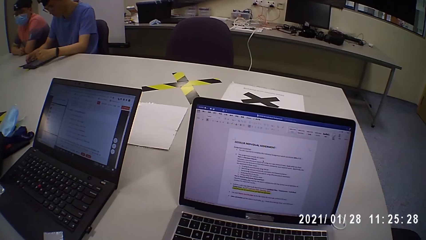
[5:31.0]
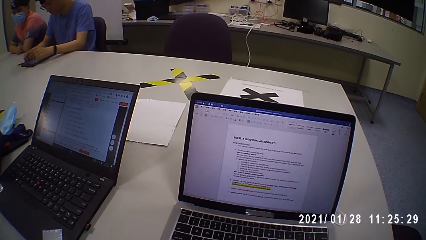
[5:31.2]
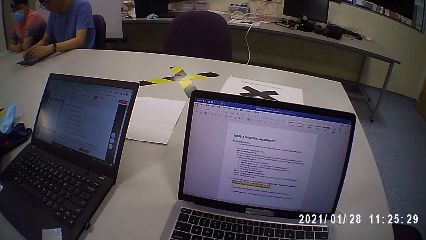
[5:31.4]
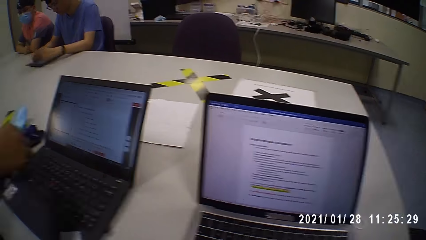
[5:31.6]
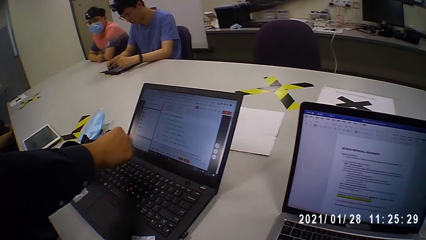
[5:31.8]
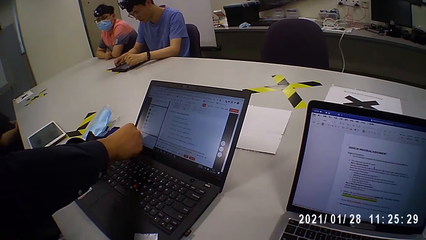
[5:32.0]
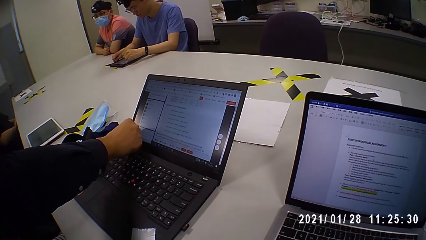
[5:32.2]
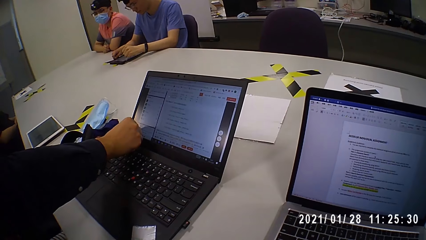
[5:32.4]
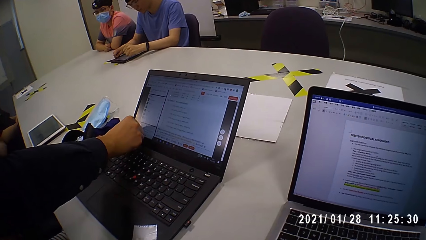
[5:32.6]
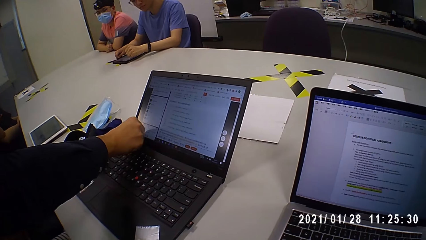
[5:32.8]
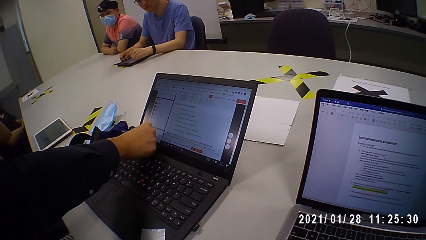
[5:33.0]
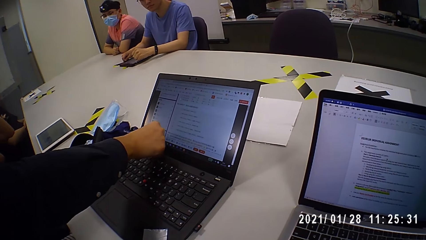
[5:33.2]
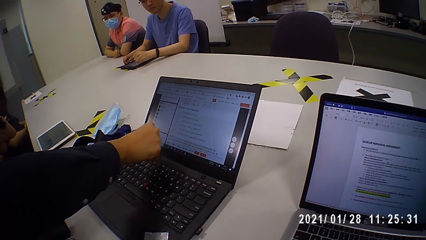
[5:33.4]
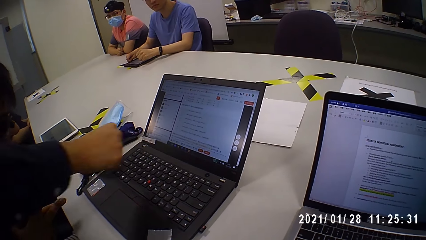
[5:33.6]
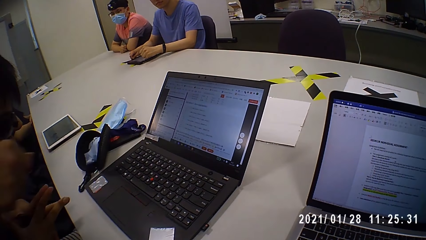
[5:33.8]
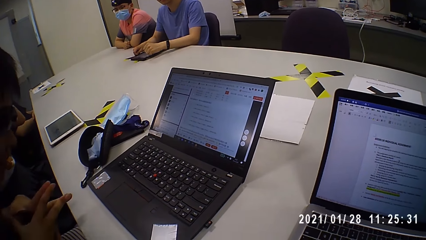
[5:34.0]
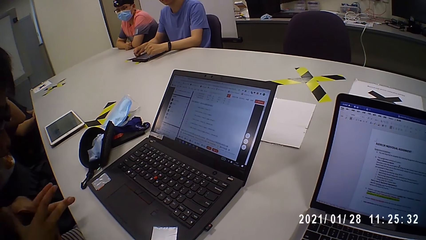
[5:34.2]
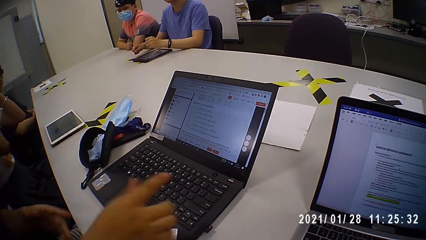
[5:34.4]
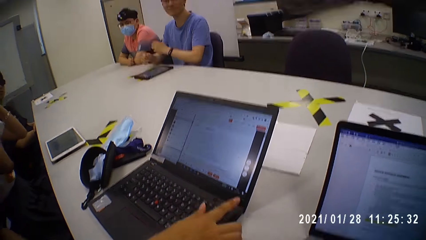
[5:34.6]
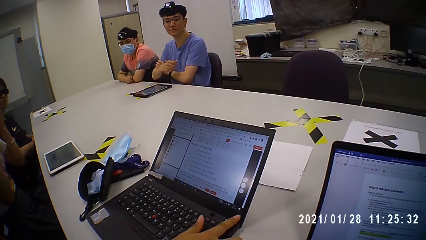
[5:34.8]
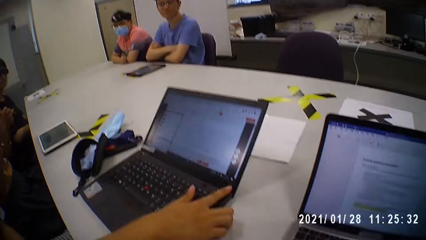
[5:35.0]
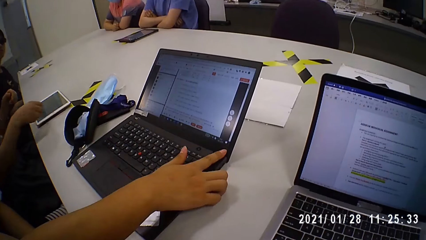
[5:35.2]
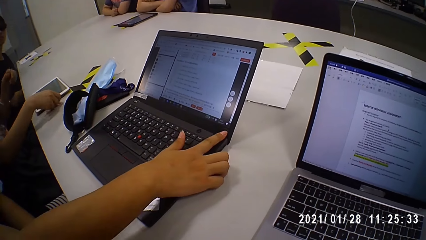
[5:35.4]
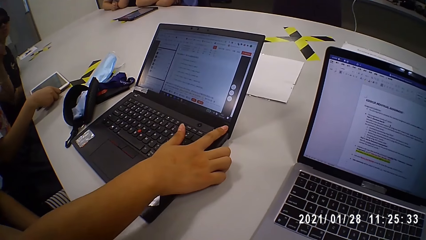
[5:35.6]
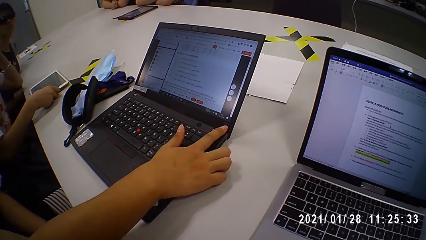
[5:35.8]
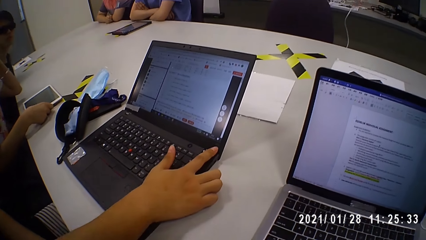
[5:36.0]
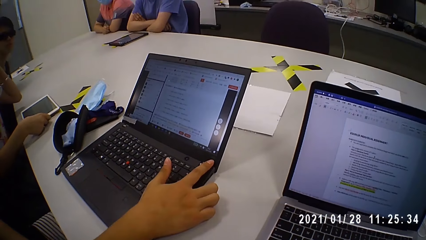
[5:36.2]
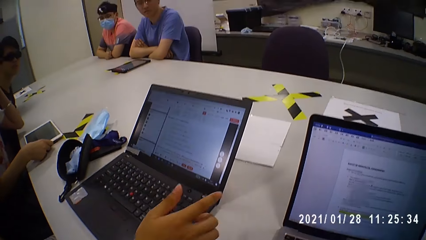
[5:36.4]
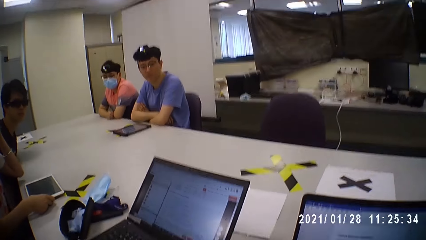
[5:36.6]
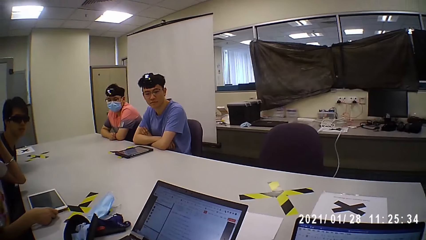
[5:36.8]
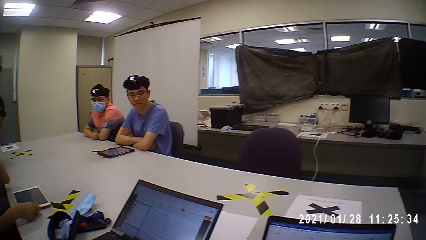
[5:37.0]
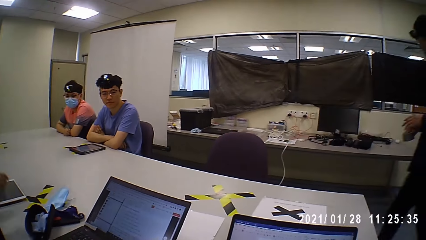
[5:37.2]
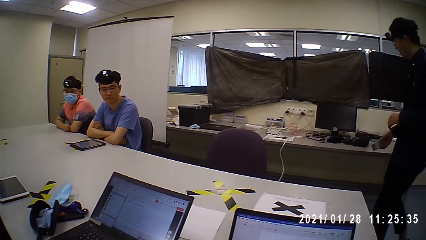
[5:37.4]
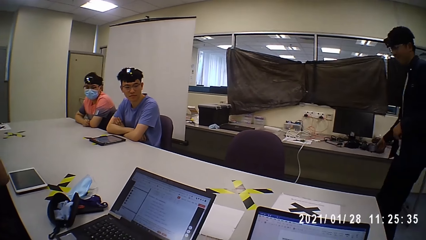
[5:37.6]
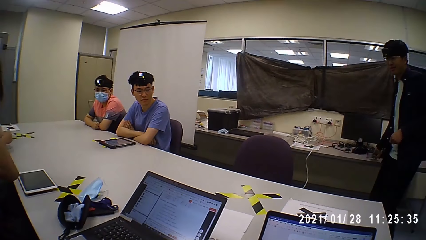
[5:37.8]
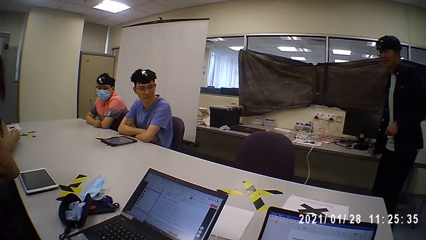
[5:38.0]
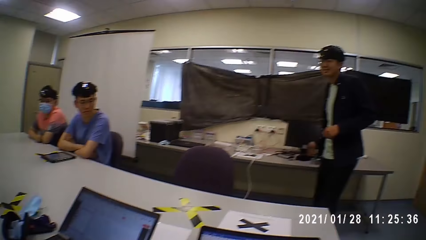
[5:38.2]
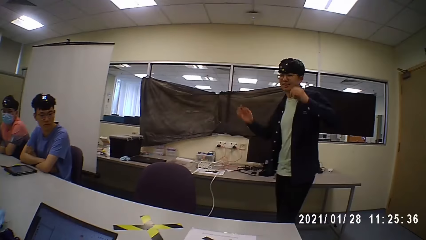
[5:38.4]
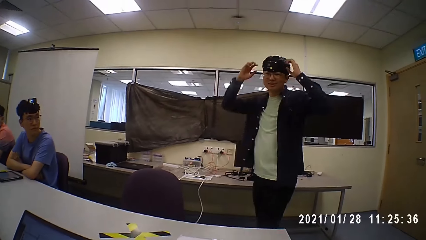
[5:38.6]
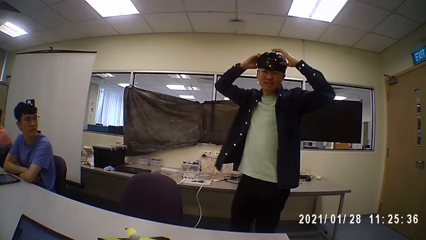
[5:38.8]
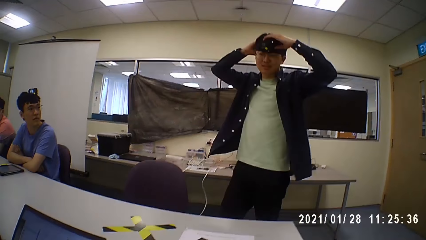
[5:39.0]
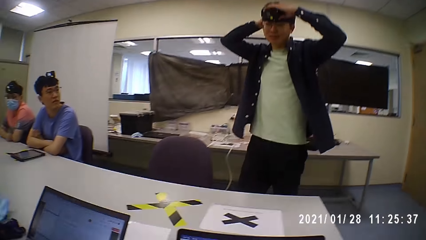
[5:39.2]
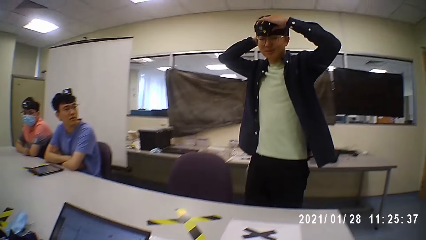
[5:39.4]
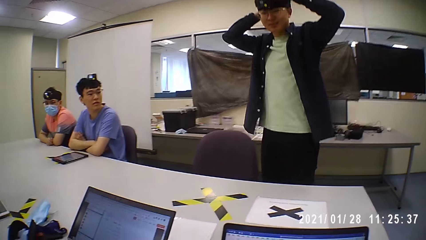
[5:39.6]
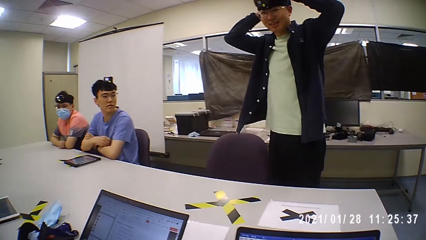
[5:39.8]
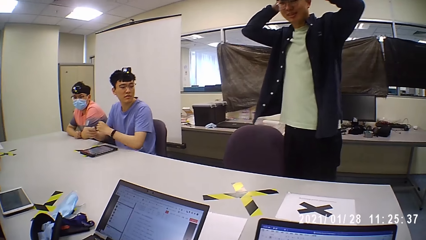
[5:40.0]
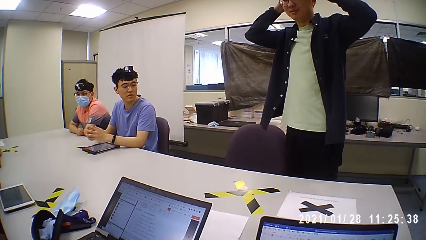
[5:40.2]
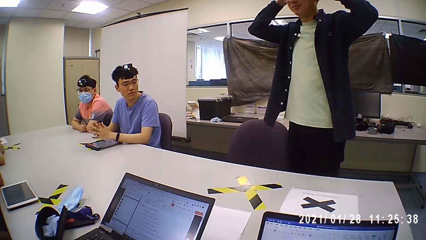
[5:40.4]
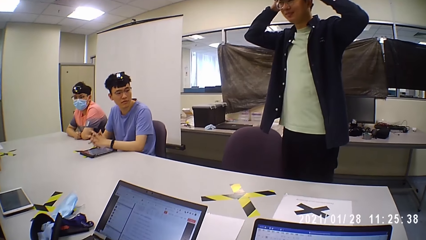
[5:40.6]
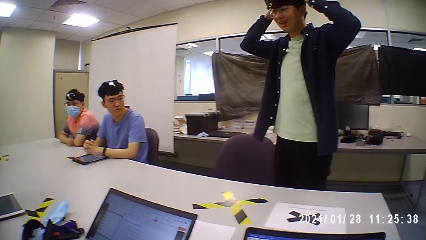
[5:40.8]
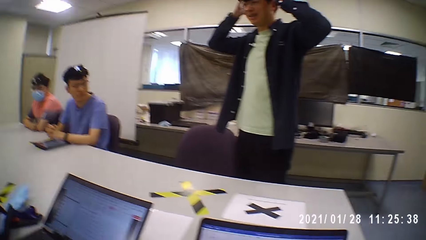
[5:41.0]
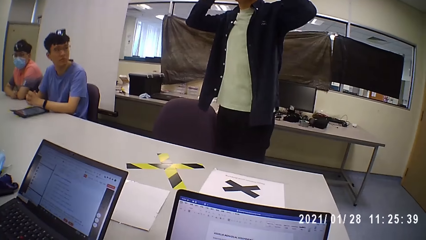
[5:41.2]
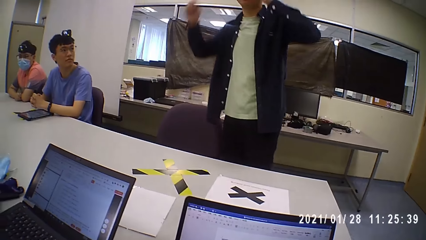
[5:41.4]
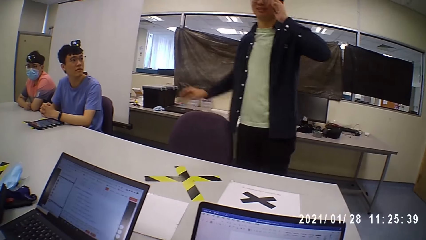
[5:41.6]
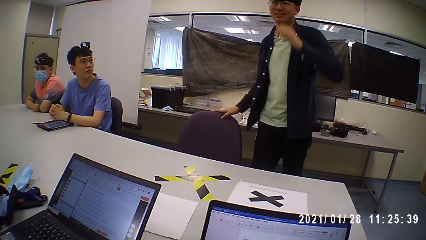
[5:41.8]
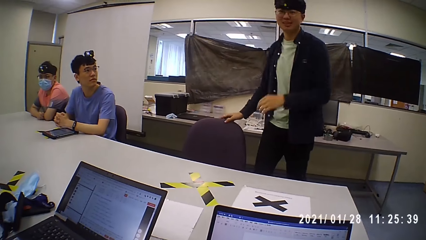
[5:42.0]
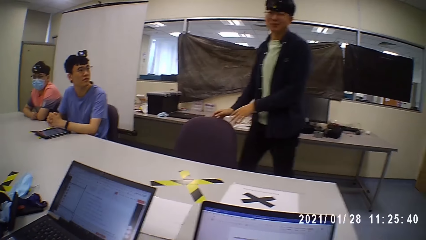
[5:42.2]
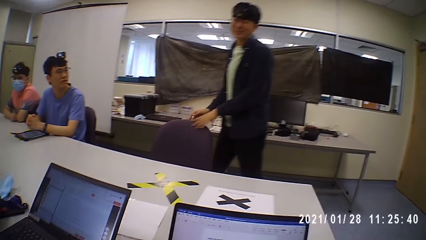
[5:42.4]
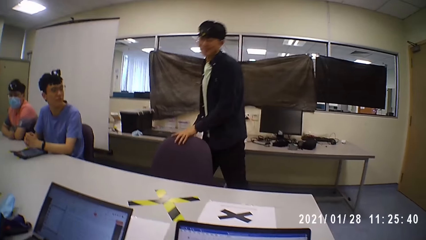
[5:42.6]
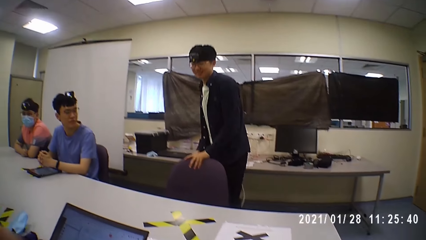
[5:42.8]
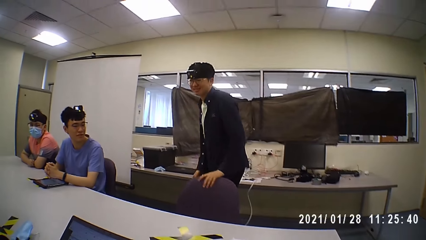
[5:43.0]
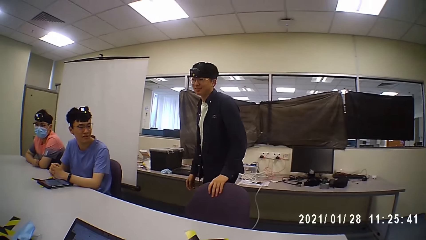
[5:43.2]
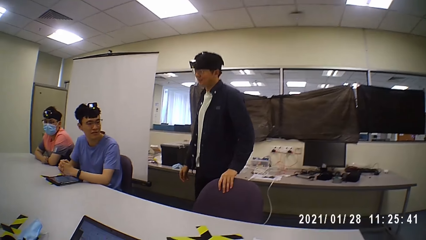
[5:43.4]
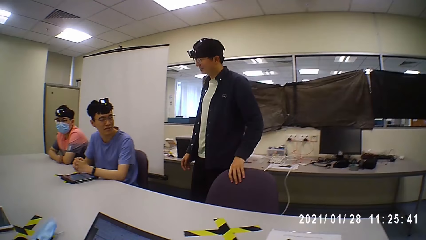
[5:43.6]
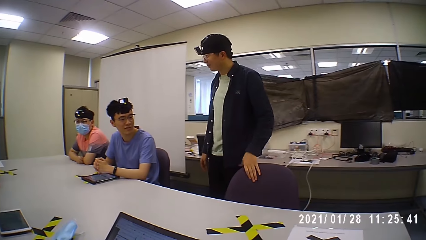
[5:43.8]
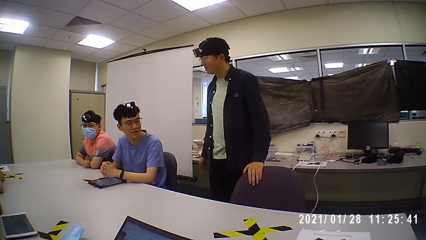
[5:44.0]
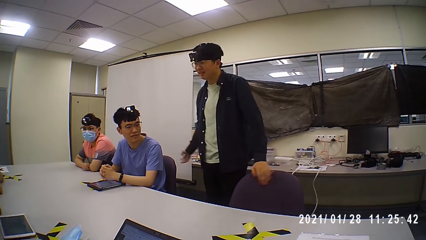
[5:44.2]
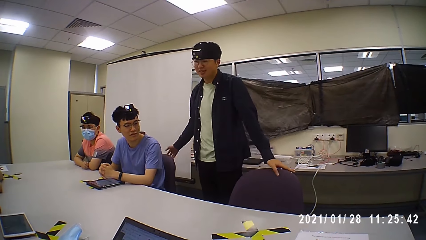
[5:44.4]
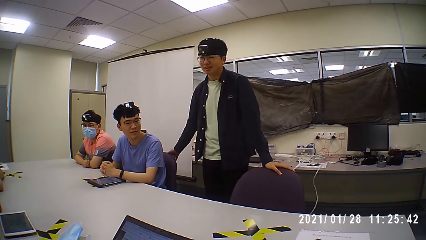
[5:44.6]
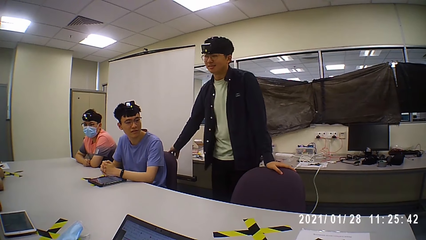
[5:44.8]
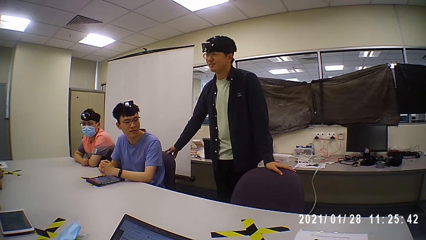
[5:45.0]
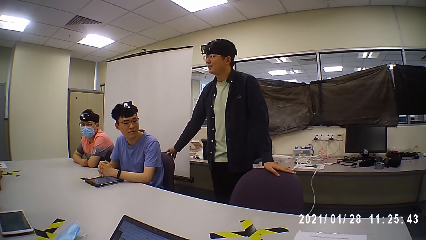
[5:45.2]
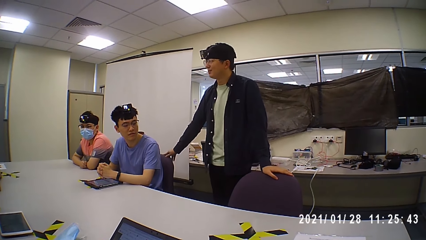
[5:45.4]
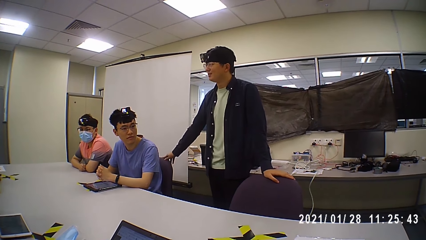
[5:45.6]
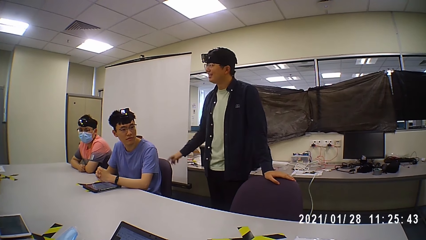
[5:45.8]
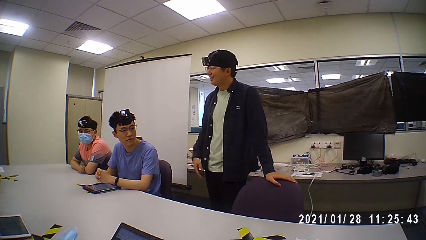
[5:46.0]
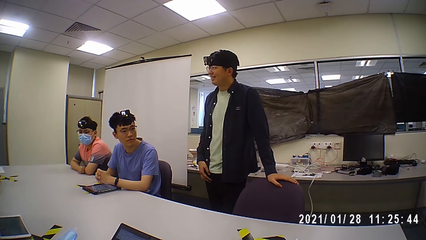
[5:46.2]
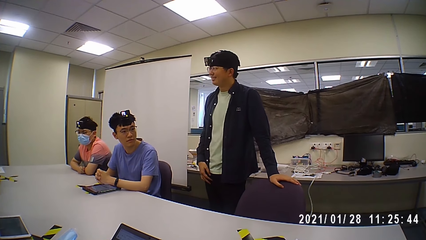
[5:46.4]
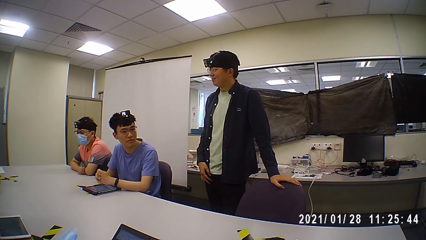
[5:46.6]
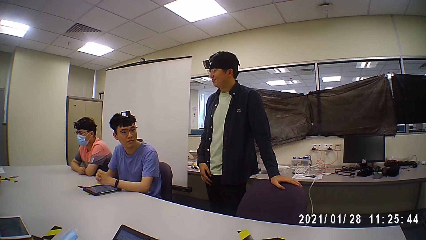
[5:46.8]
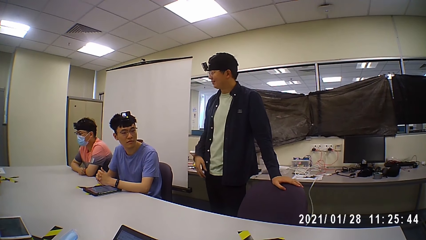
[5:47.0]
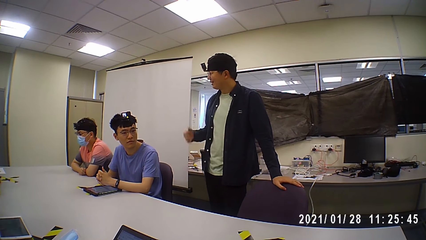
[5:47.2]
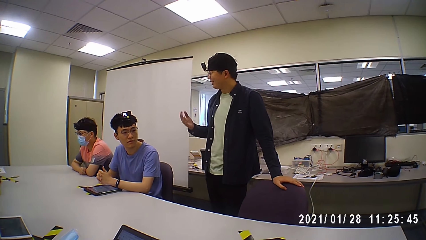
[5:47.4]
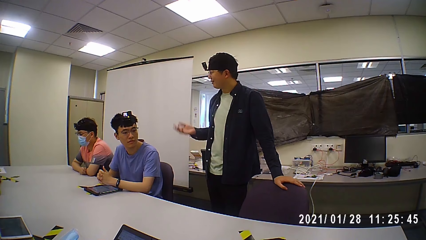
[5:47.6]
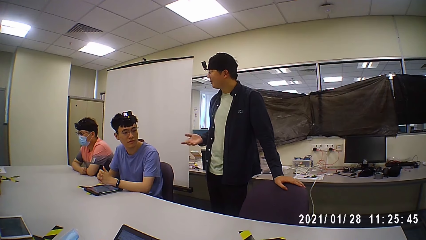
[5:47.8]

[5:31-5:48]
A man puts the sail tape on the laptop. A person folds the hands. Another man touches the laptop. The camera wearer looks around. The first man talks to the camera wearer and puts the sail tape on the table. The camera wearer walks. The first man holds the head. The first man talks to the camera wearer and touches the camera. The first man talks to the camera wearer. The camera wearer touches the chair. The first man grabs the chair.
